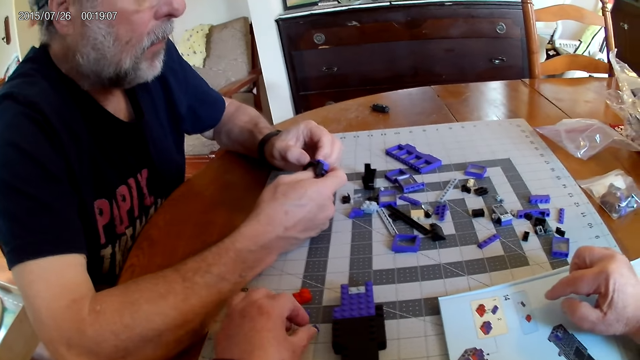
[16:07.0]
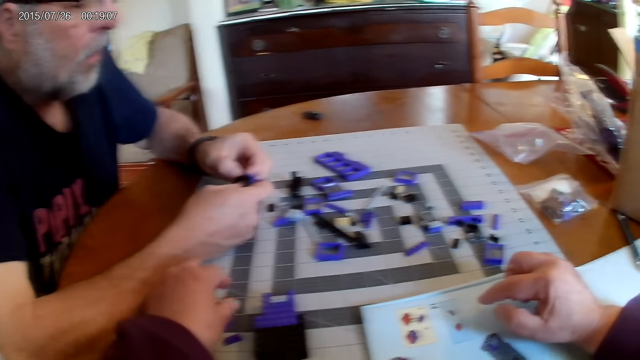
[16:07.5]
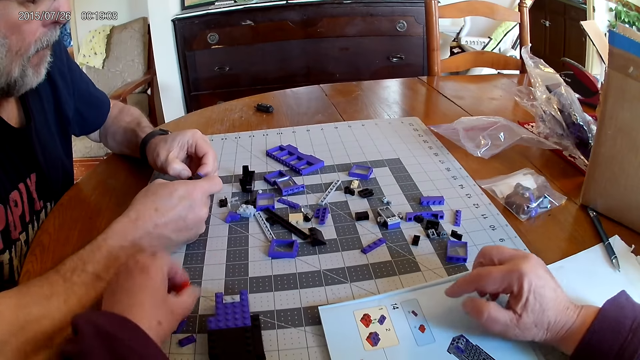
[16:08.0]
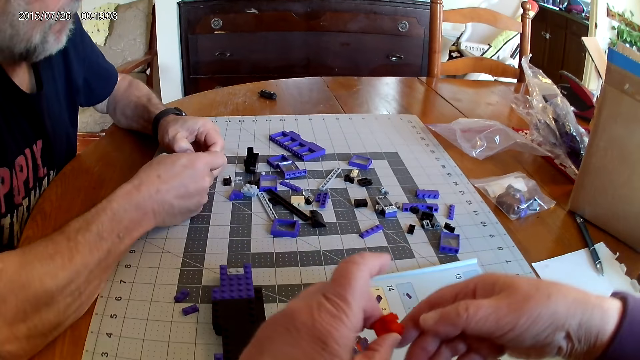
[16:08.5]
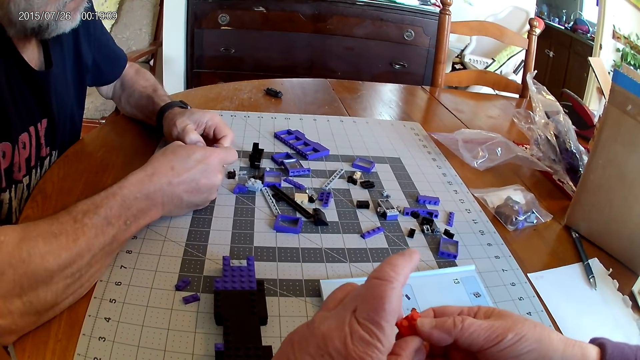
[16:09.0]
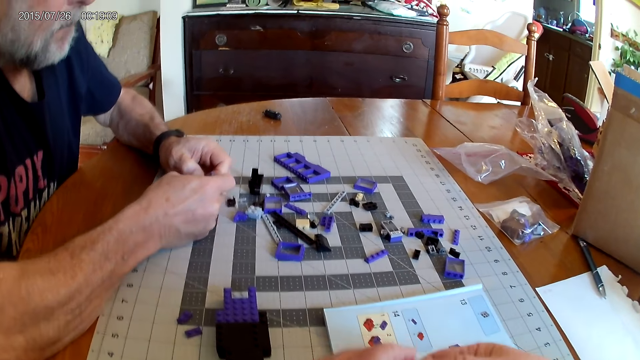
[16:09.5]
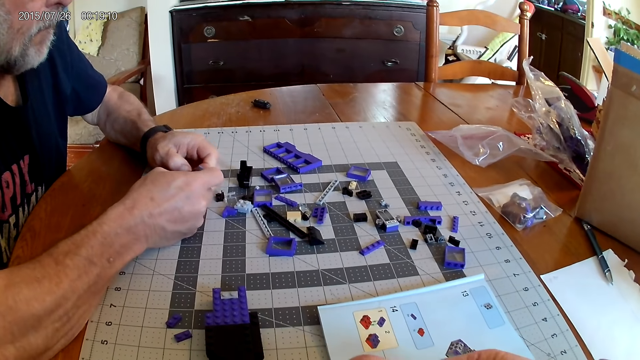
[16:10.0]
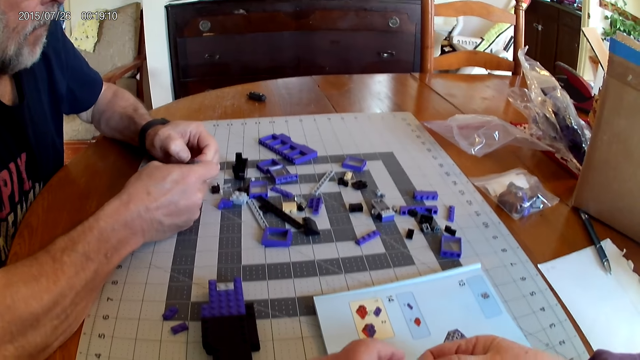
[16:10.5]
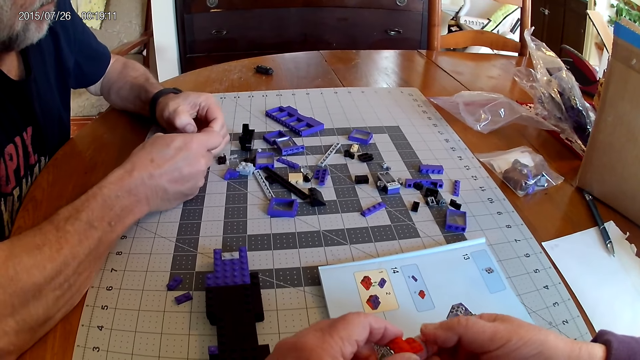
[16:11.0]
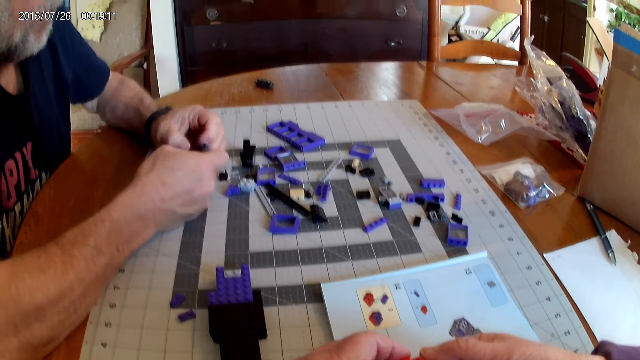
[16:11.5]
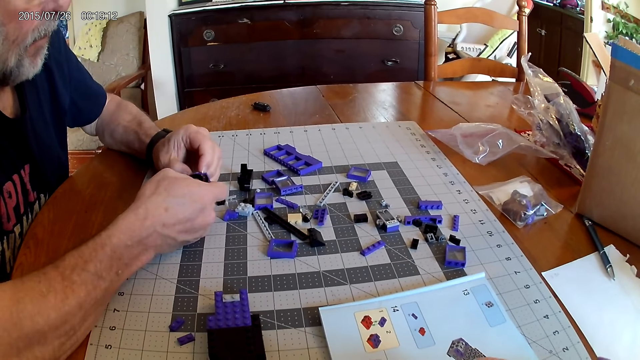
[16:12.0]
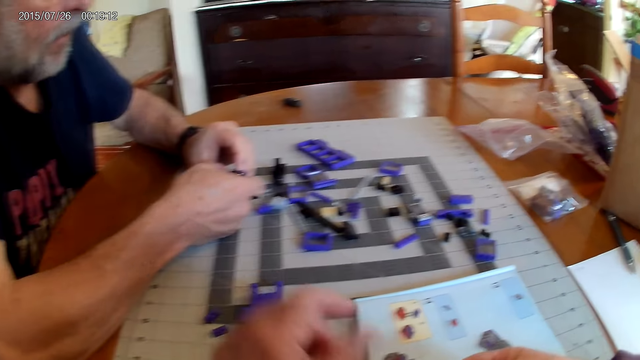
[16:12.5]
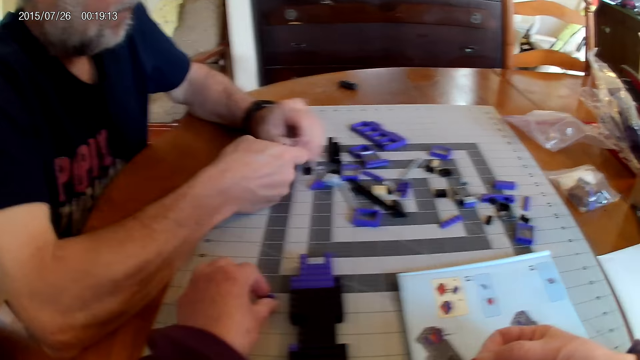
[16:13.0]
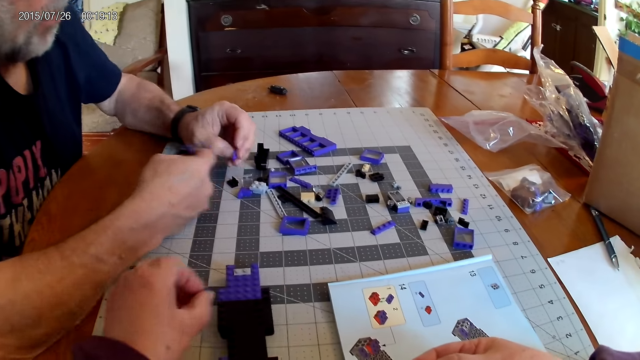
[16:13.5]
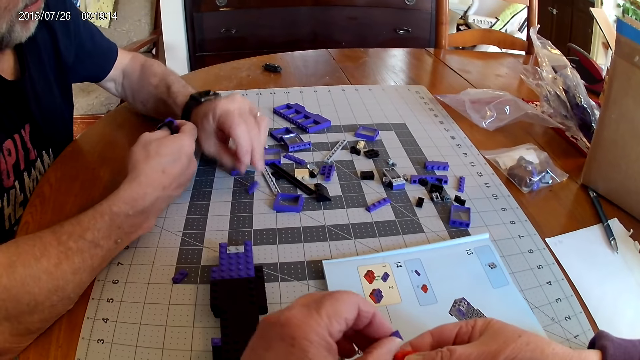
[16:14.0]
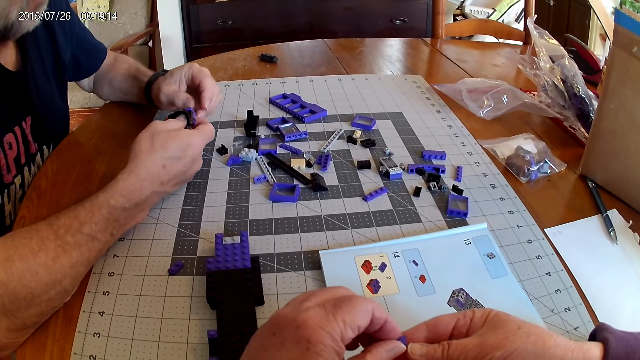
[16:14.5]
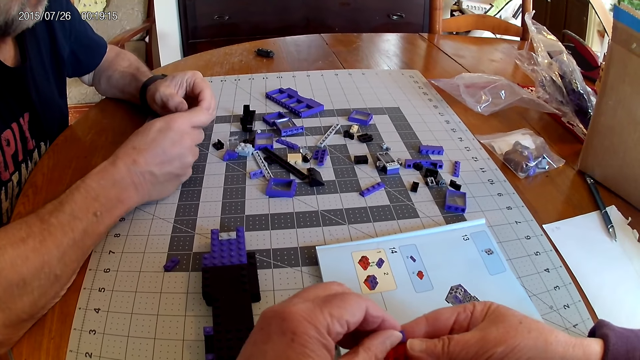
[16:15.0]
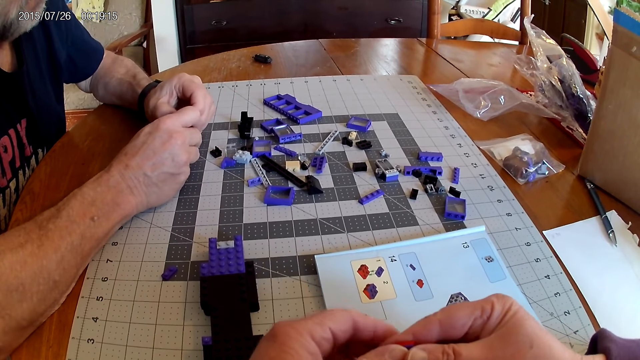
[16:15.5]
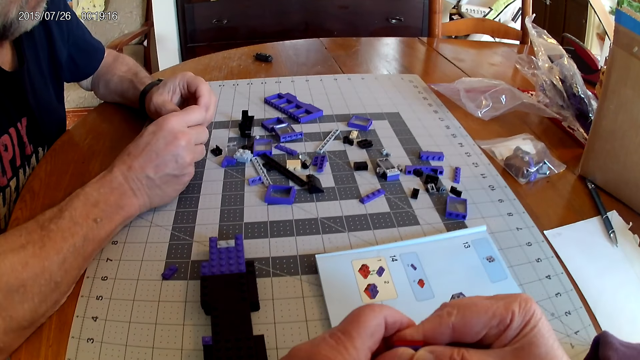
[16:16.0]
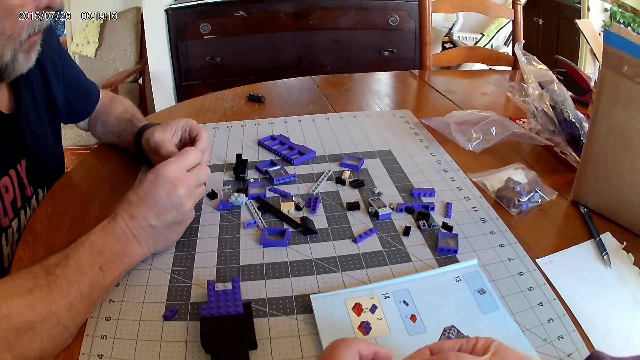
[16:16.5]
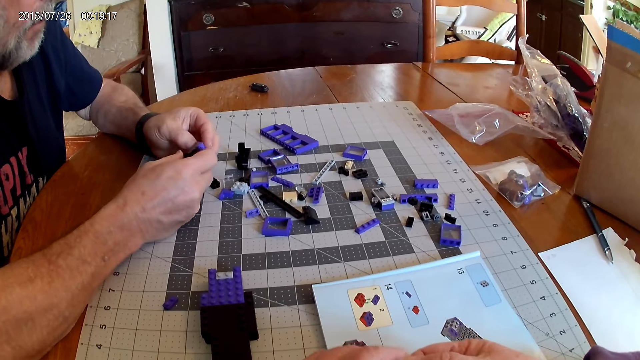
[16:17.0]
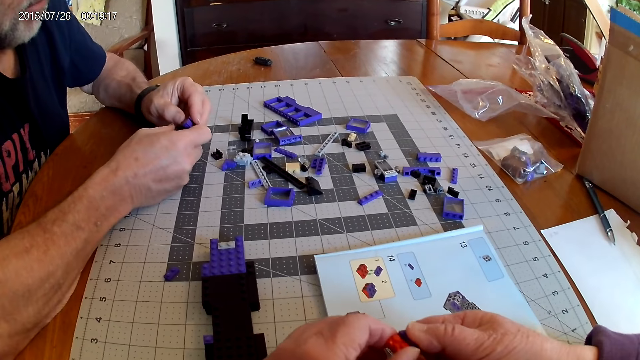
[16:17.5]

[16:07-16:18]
The camera wearer picks up a plastic piece. A man holds the plastic pieces and unfixes the plastic pieces.

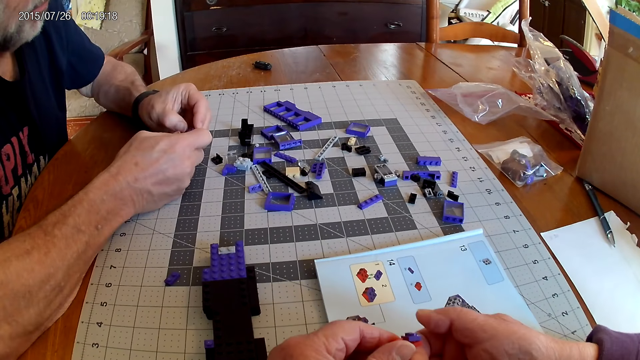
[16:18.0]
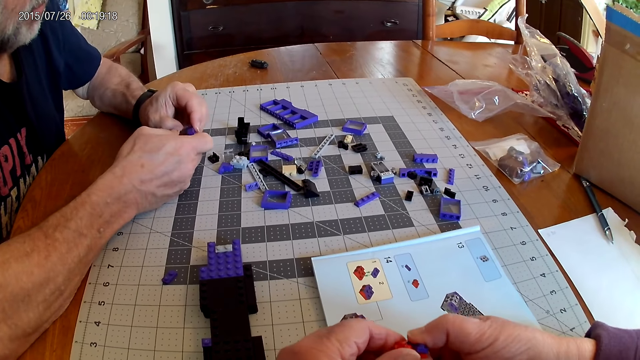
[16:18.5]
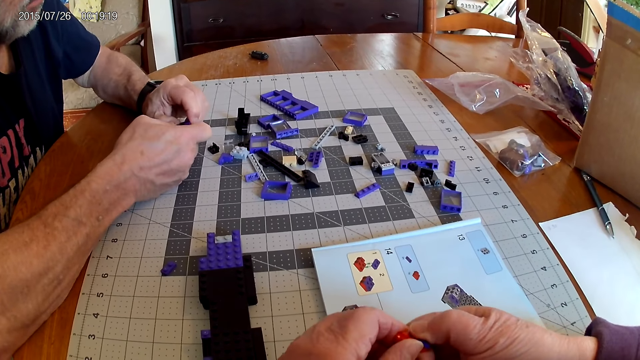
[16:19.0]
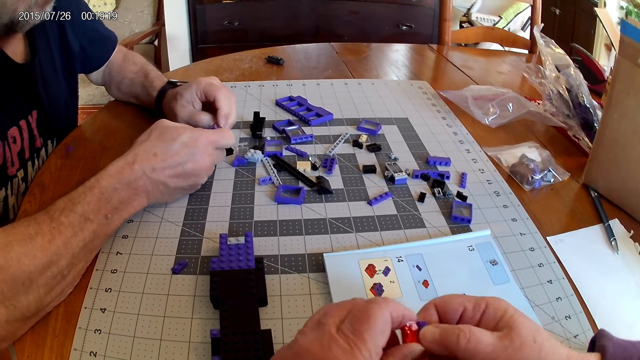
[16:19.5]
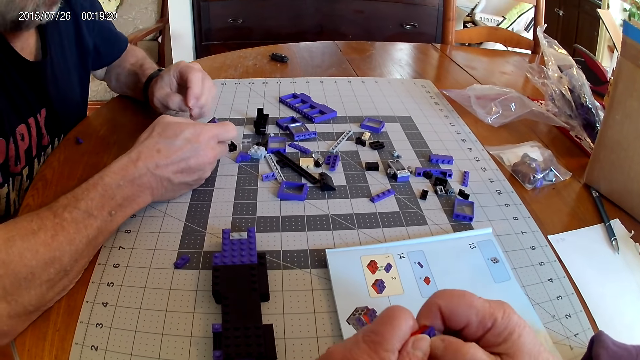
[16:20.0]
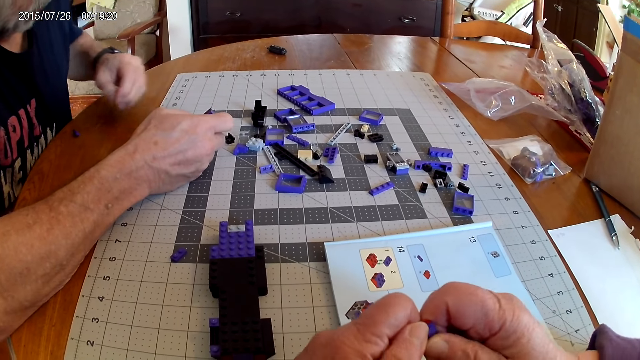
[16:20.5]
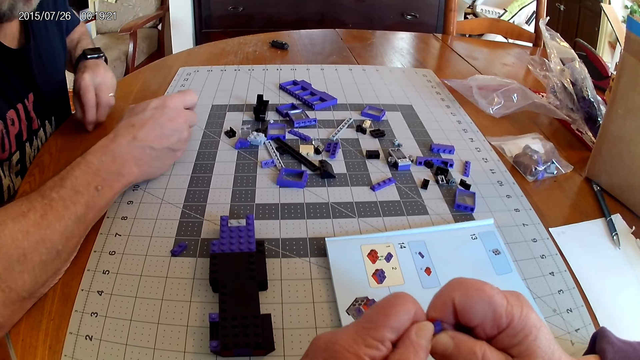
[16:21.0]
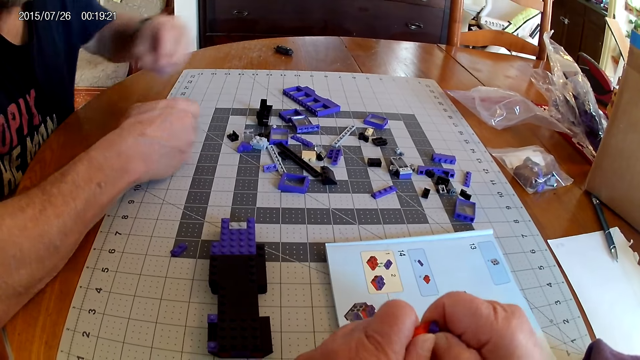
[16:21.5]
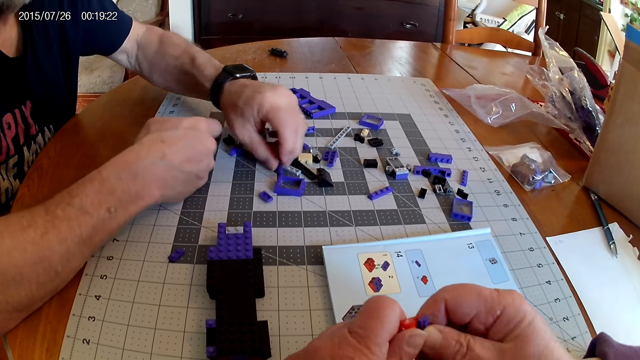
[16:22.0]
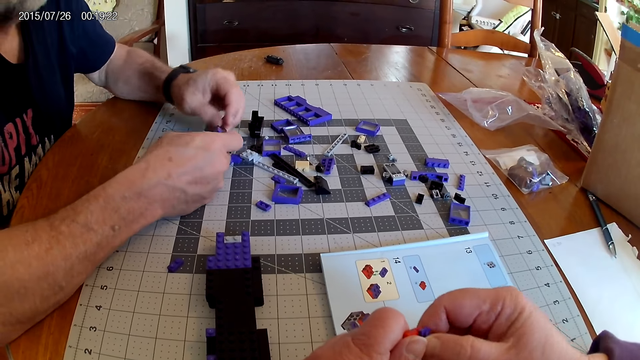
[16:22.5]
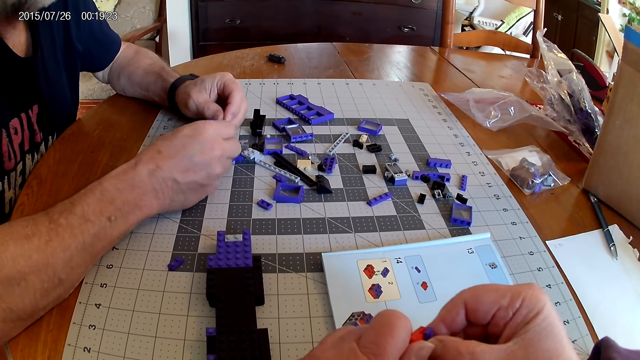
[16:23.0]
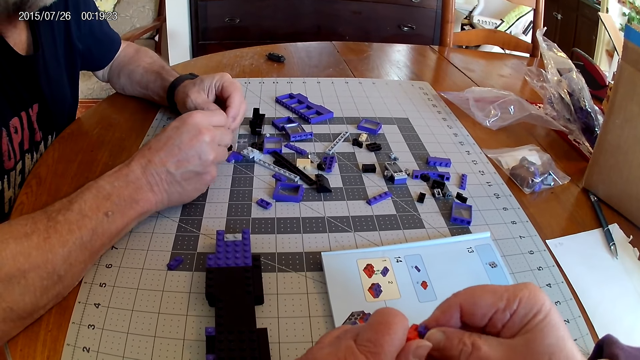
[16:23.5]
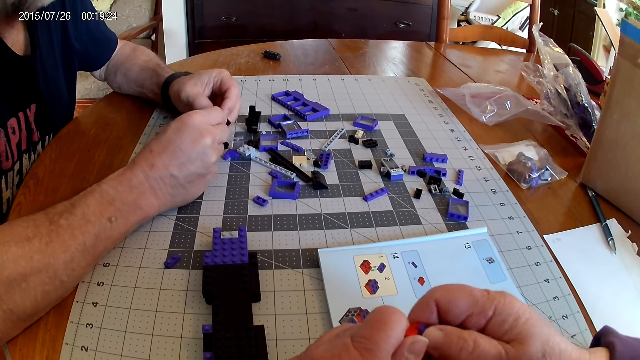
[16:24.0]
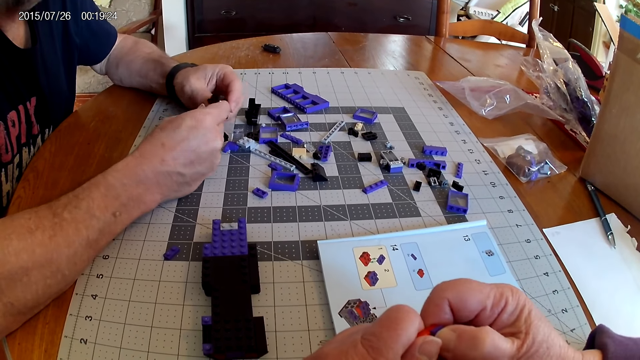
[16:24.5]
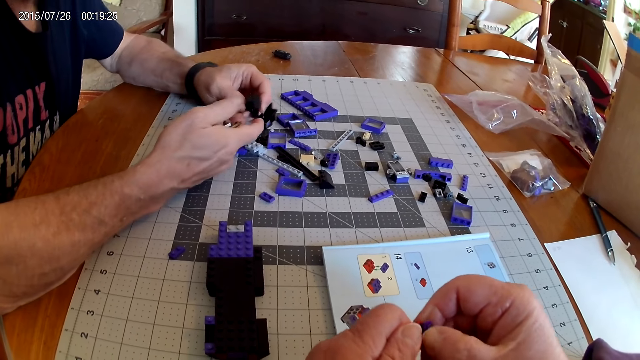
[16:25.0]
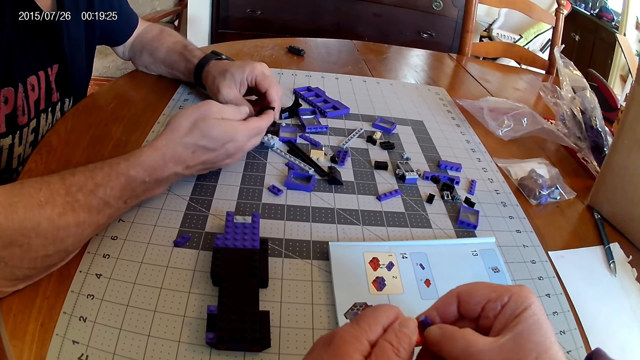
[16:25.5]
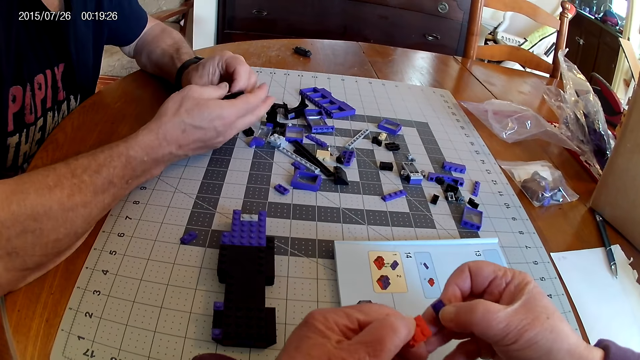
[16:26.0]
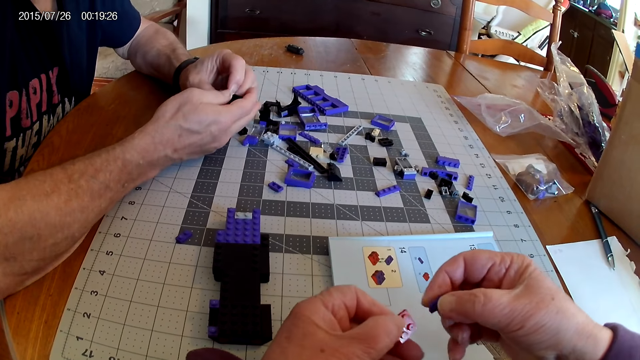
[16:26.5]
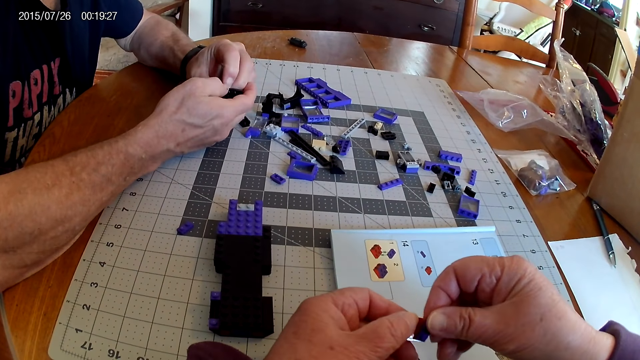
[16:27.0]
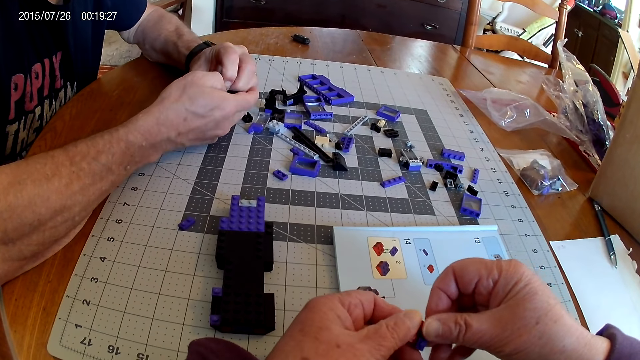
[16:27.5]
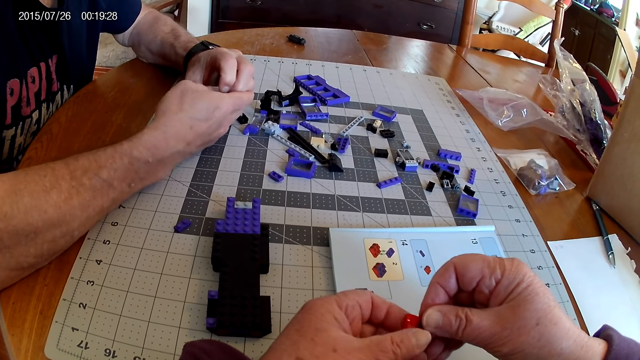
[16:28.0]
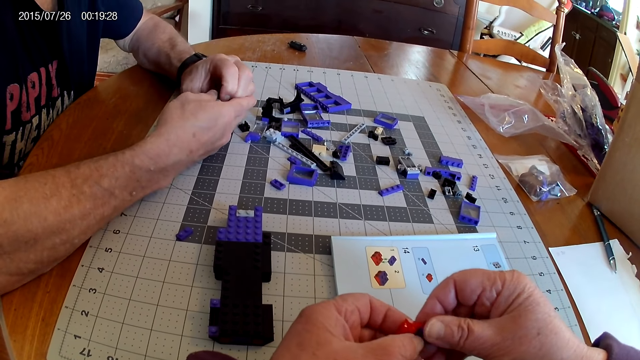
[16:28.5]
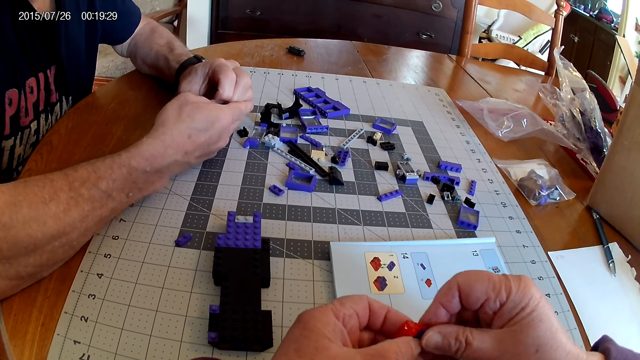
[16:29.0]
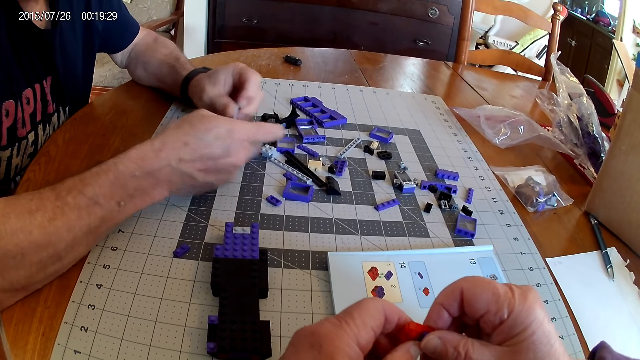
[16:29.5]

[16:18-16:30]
The camera wearer unfixes the plastic pieces. A man unfixes the plastic pieces.
